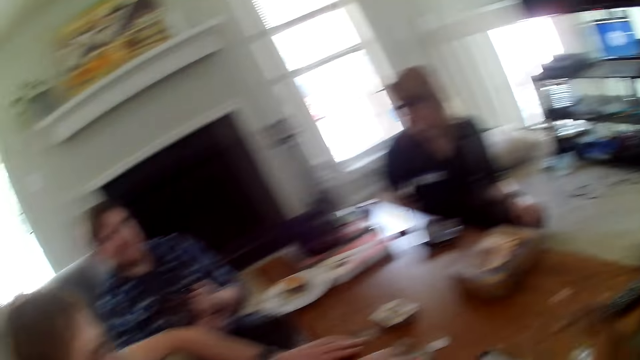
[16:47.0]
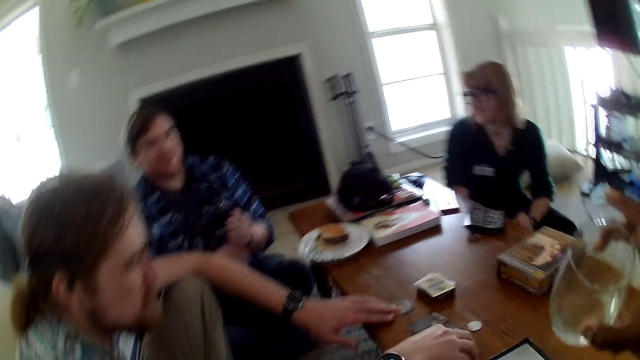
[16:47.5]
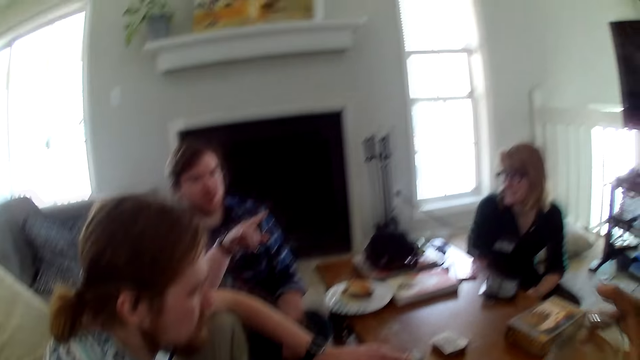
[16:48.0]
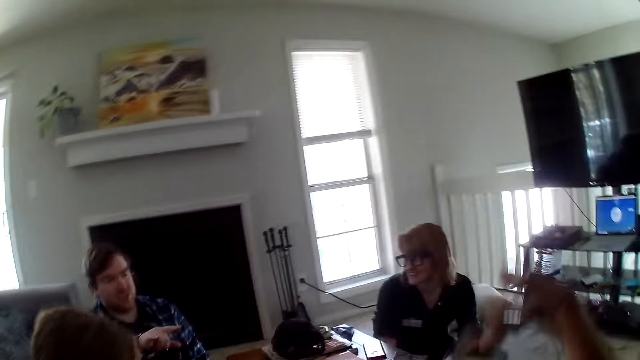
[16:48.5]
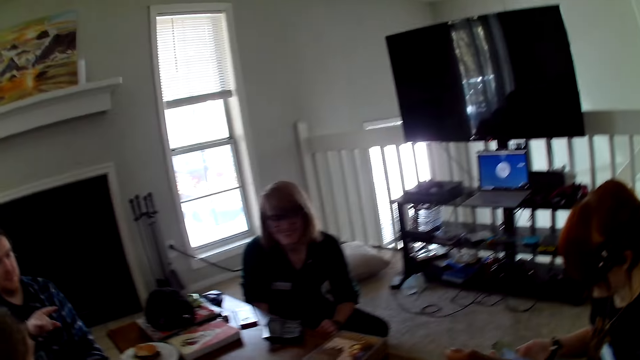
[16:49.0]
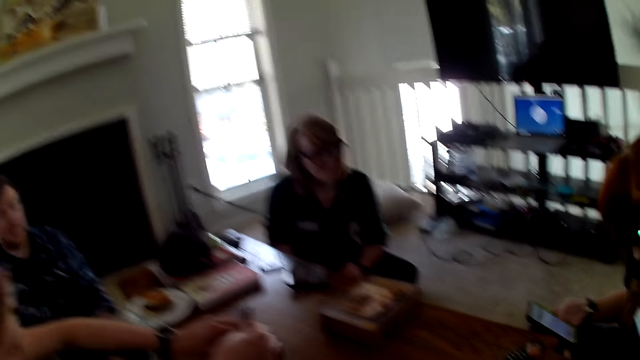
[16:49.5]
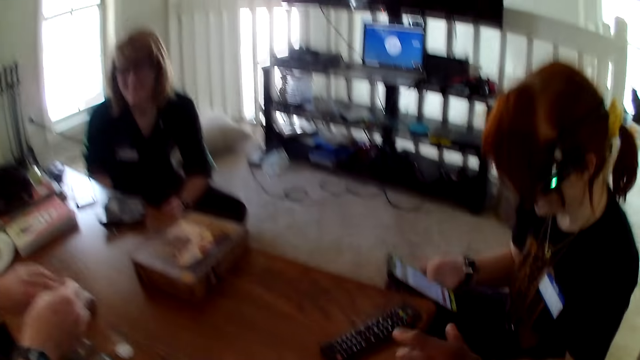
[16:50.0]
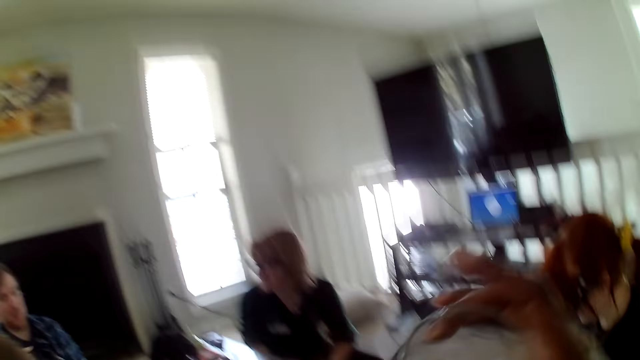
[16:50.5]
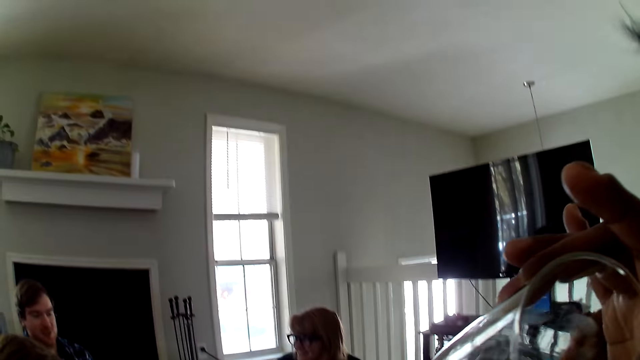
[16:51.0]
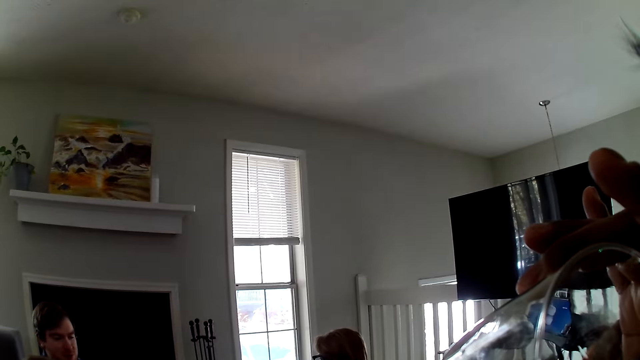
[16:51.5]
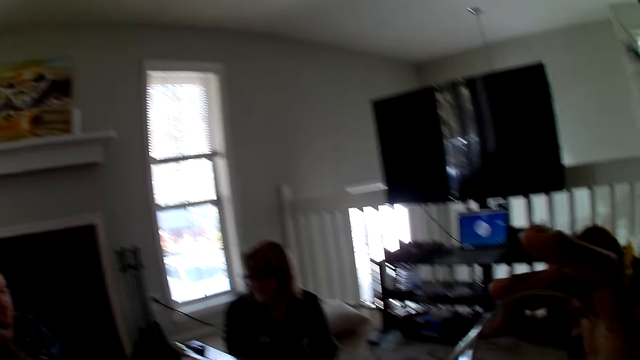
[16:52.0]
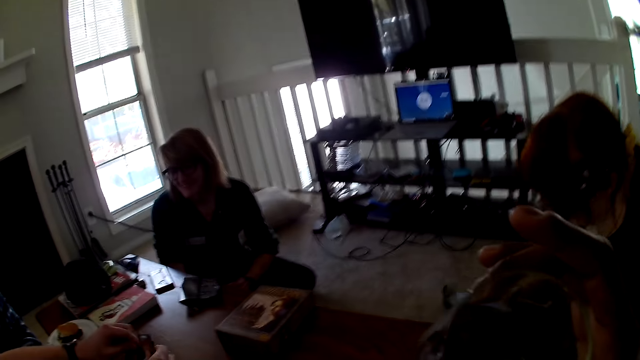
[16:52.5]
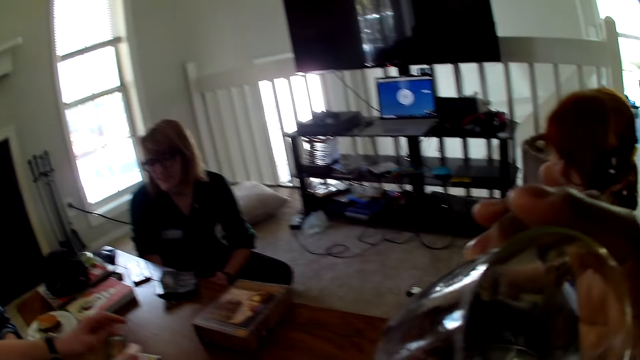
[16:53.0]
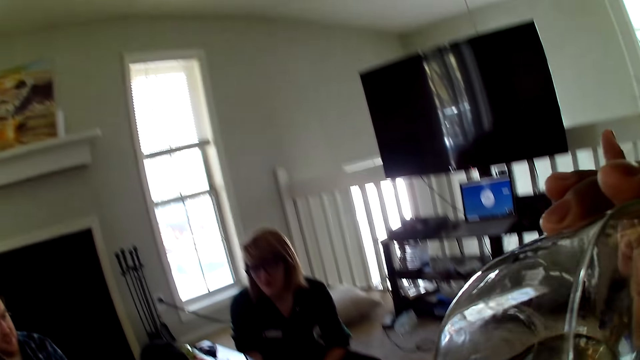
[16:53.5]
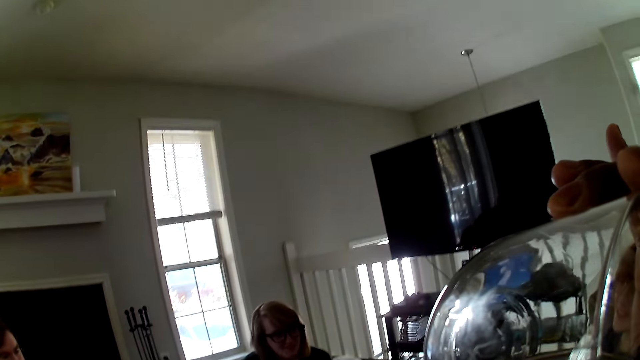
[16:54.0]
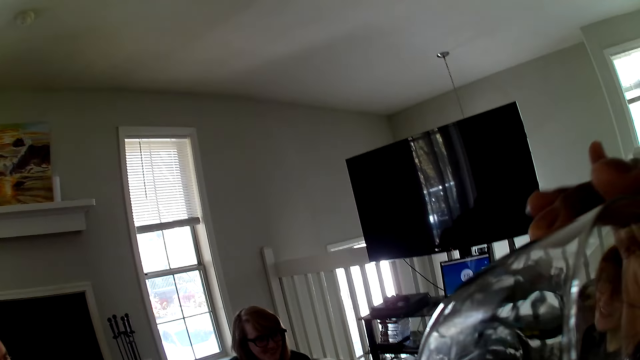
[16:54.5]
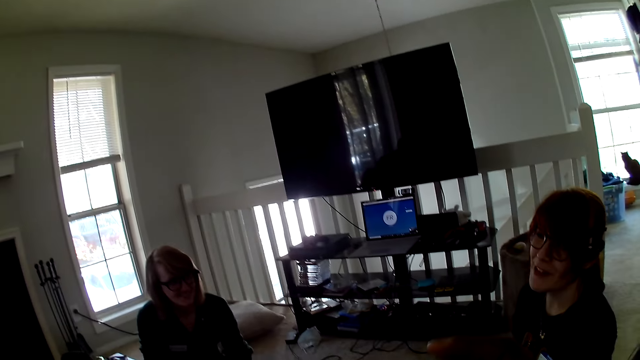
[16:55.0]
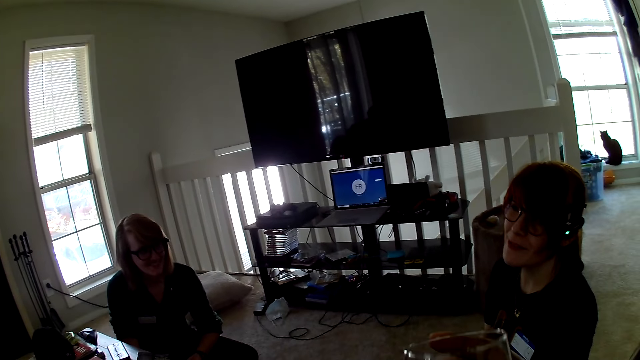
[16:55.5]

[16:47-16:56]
The camera wearer touches the face. A woman puts the phone on the table. The camera wearer drinks water from the glass.

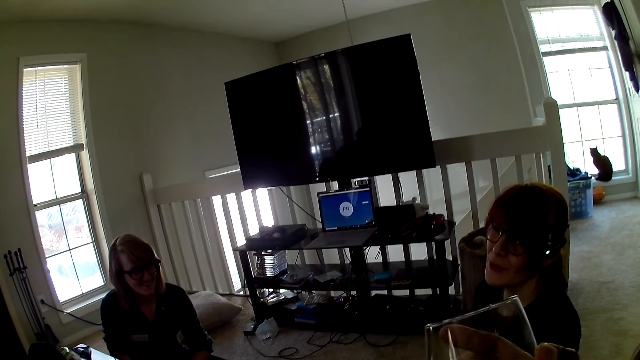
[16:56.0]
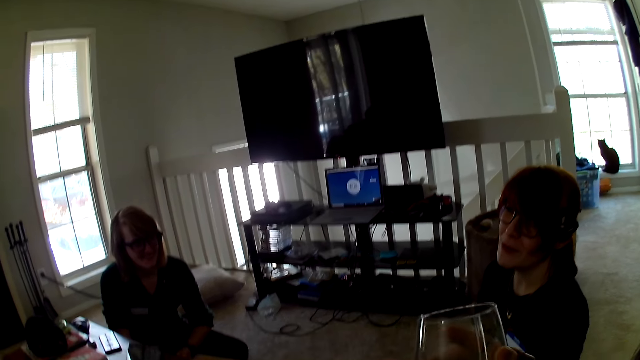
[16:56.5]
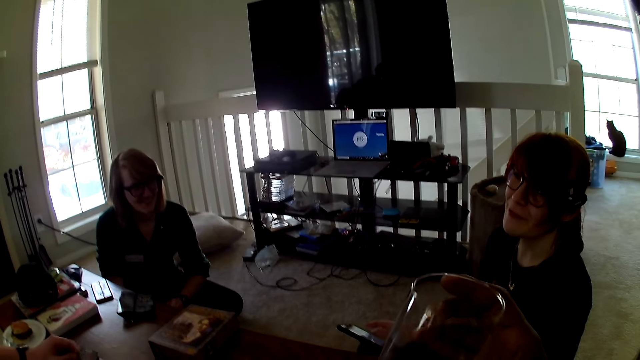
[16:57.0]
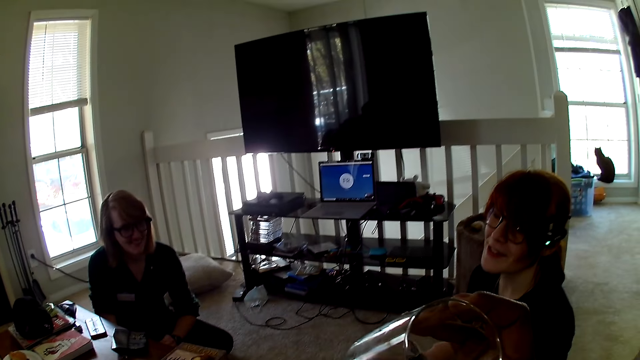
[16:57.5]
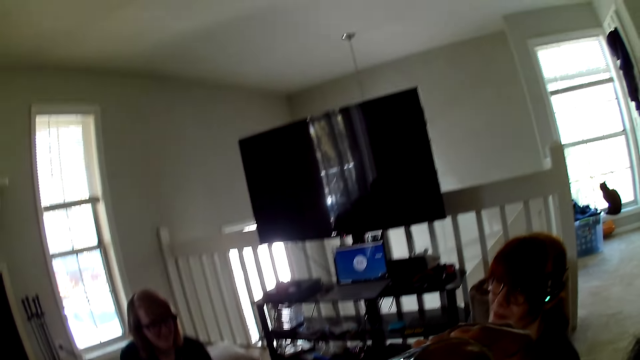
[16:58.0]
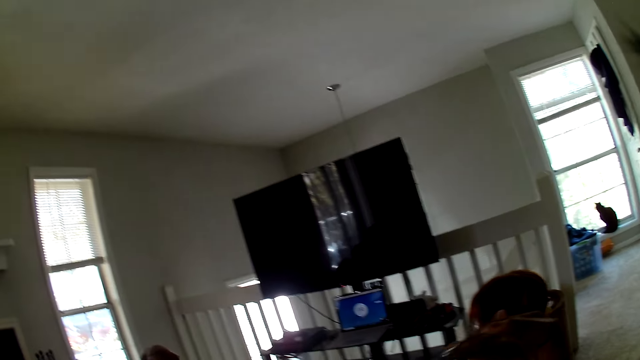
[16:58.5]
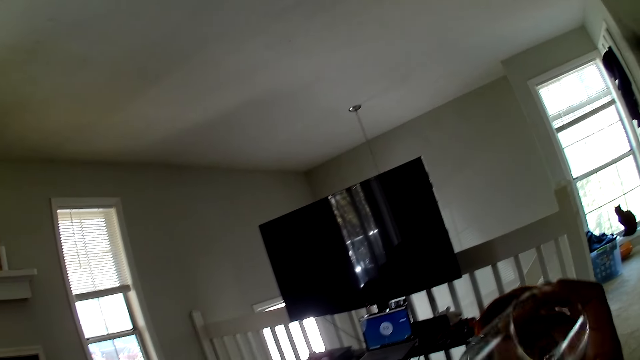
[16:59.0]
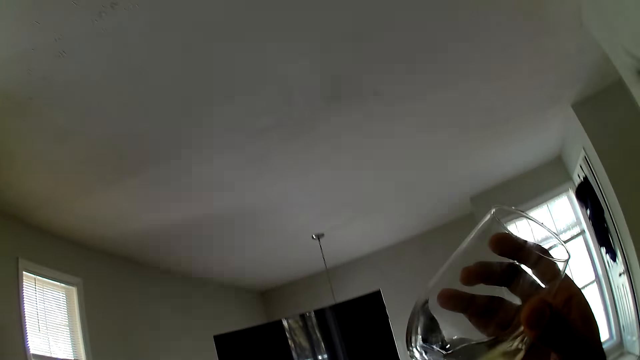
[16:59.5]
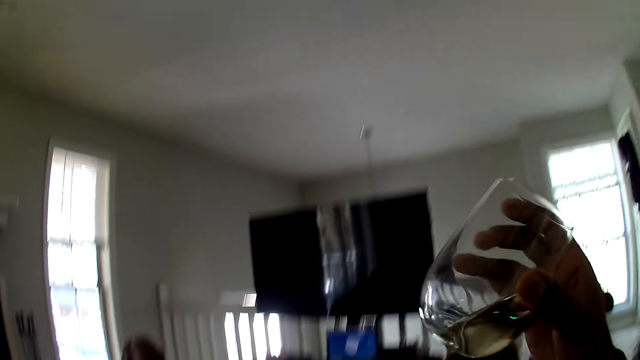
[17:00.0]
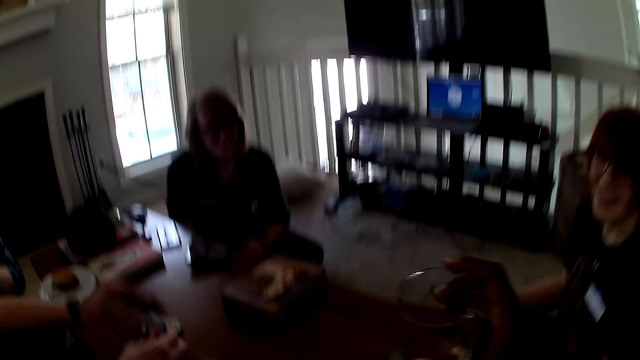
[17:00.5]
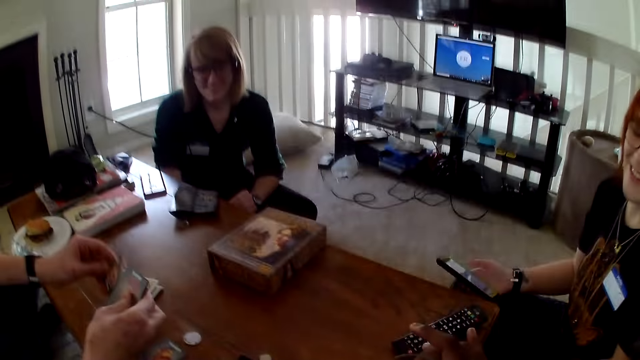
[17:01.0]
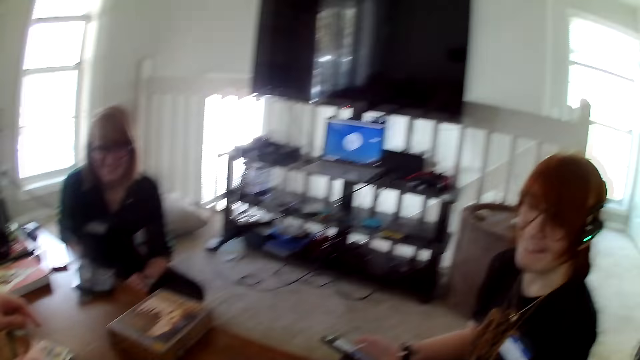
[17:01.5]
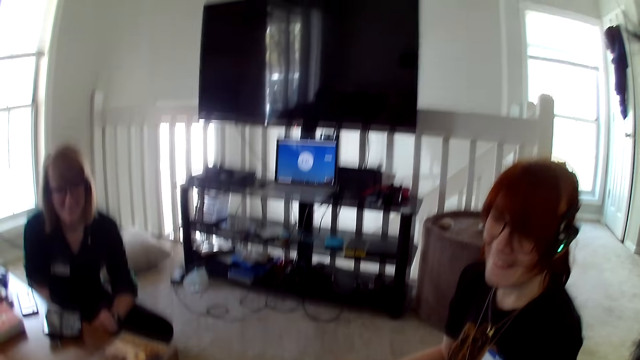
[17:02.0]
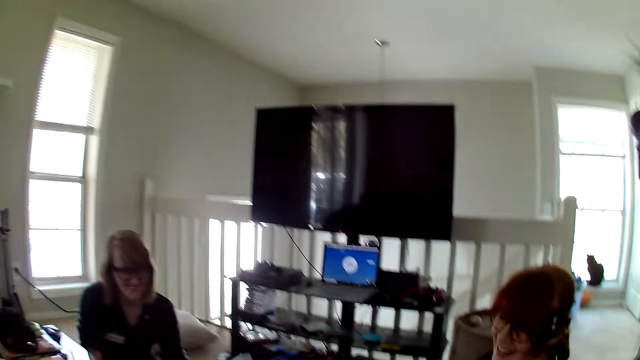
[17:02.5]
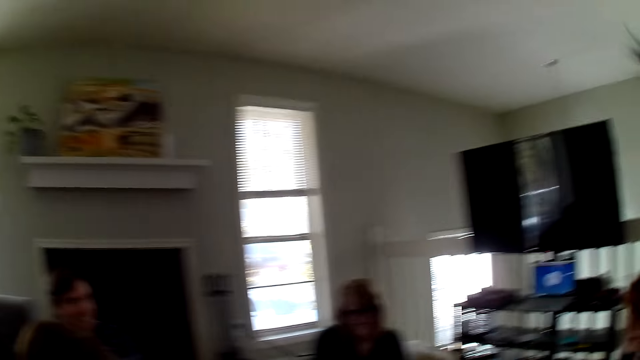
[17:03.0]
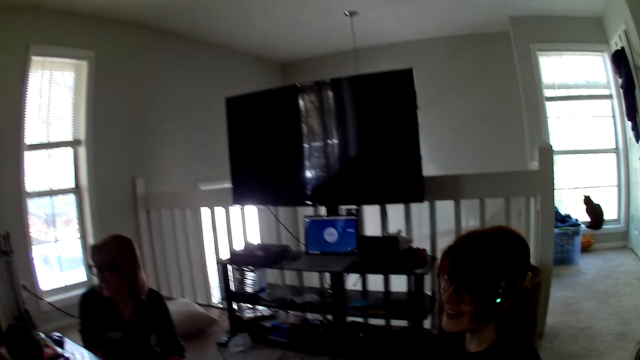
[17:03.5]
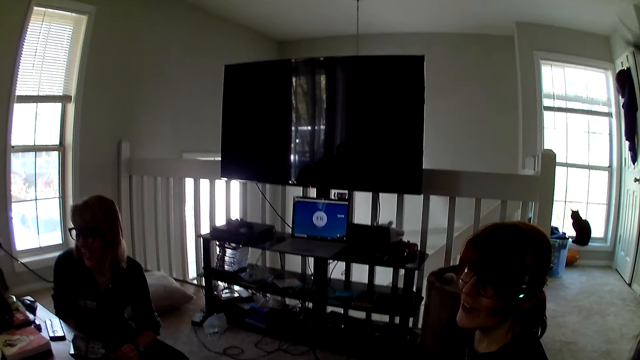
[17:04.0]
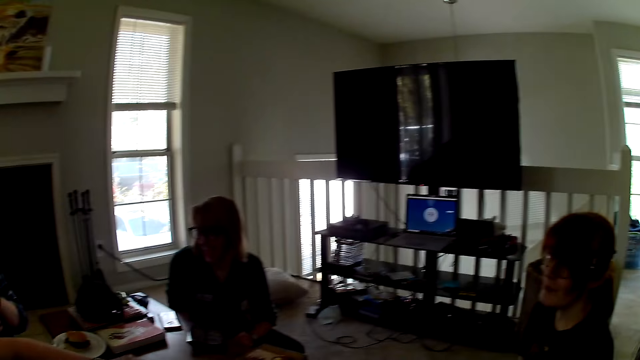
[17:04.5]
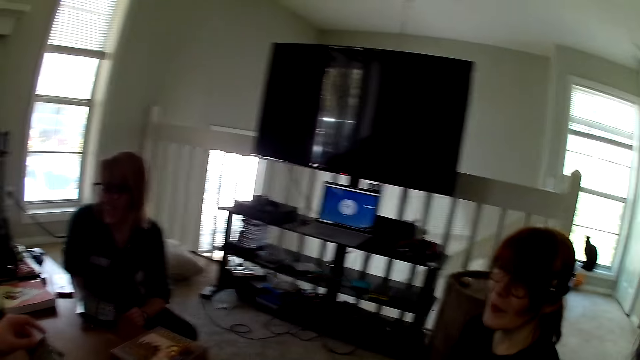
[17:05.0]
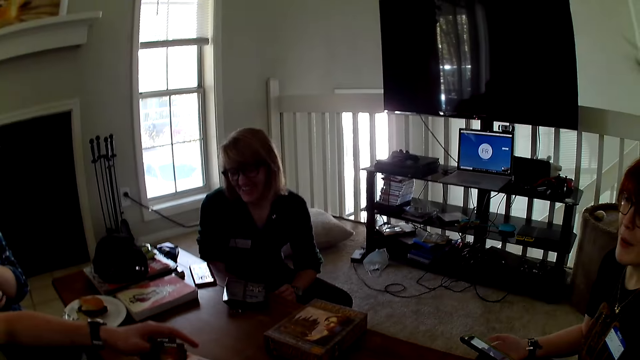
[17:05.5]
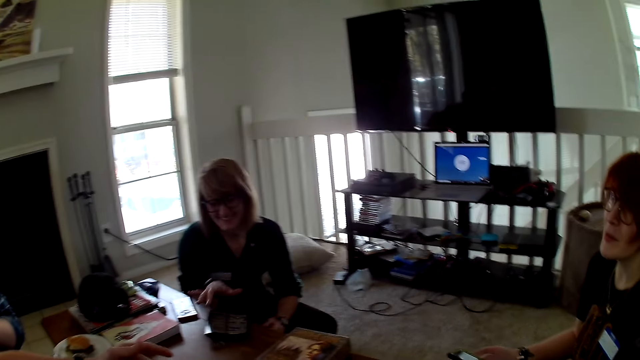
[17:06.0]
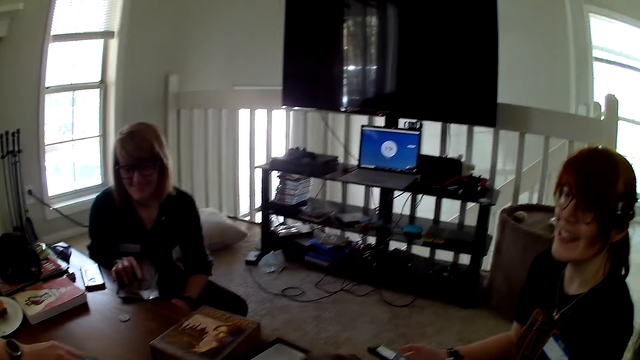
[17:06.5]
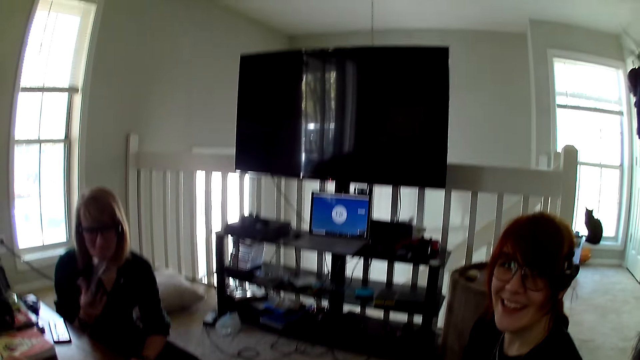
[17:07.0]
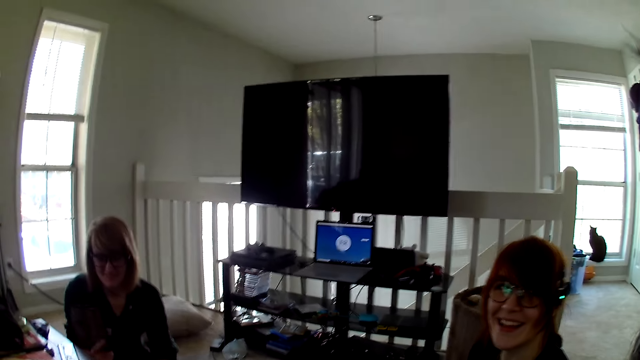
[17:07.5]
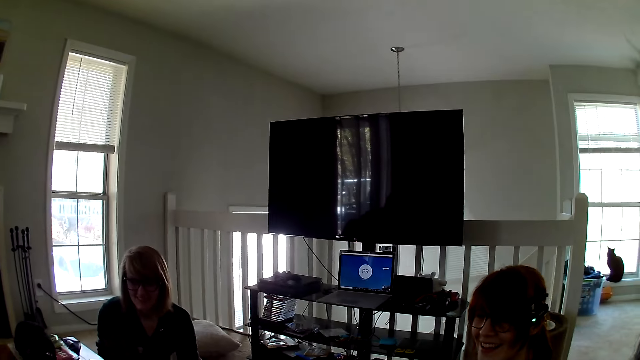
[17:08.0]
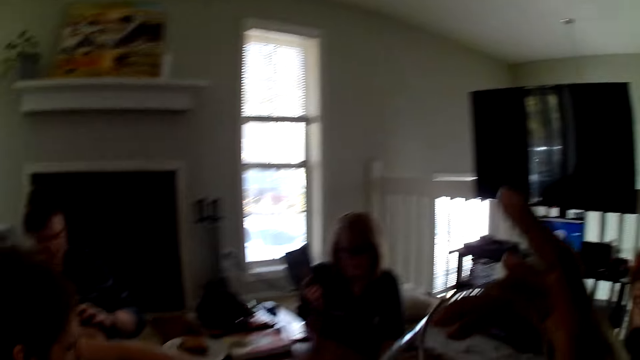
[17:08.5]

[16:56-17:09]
A woman talks to a man.
